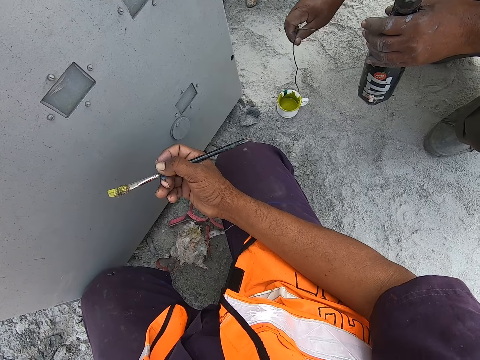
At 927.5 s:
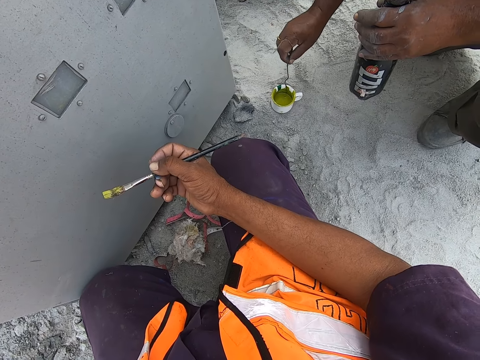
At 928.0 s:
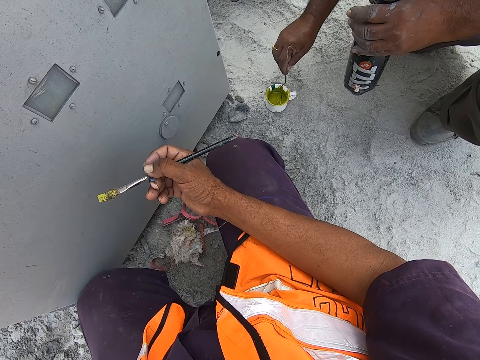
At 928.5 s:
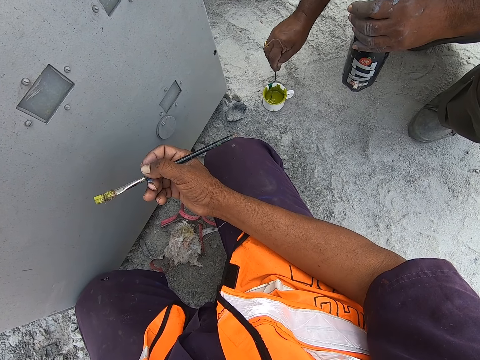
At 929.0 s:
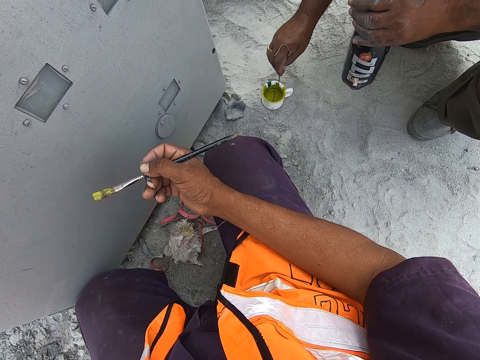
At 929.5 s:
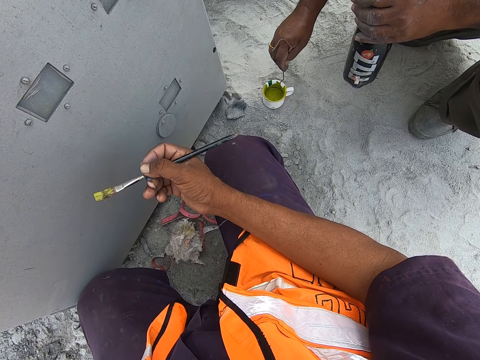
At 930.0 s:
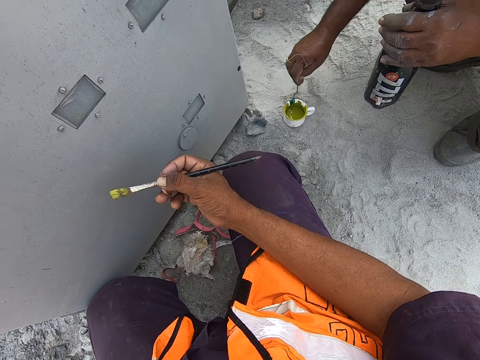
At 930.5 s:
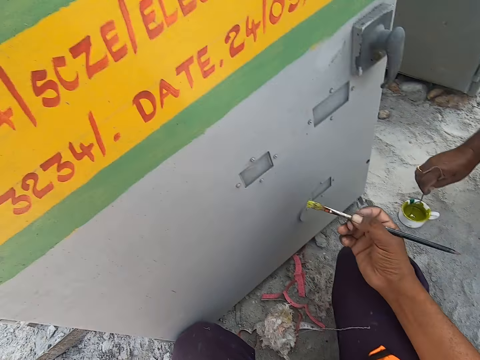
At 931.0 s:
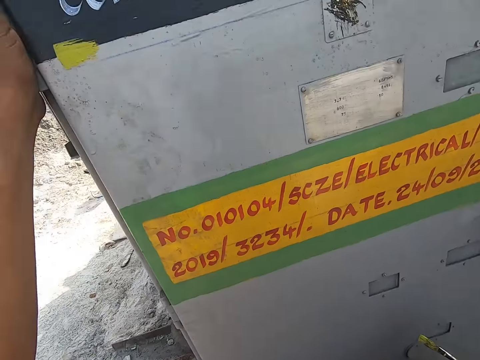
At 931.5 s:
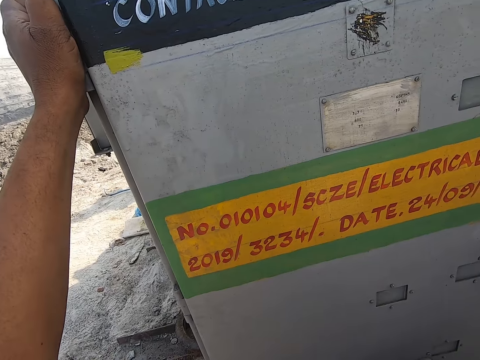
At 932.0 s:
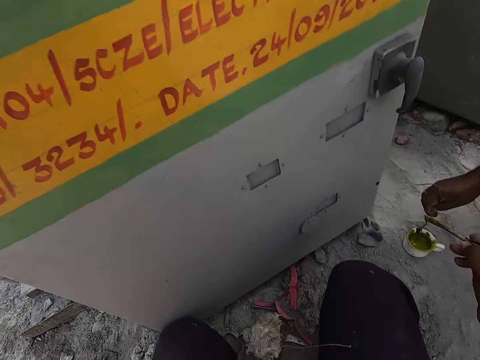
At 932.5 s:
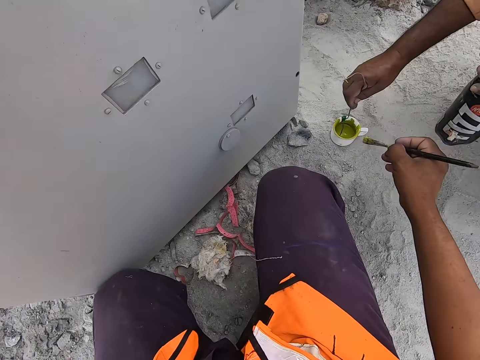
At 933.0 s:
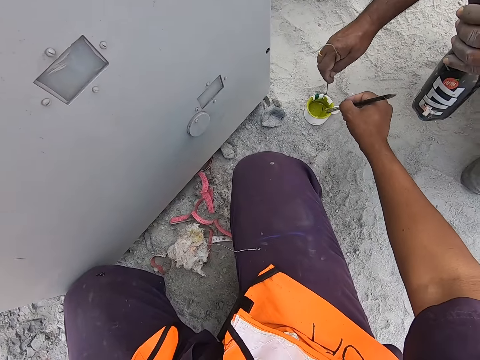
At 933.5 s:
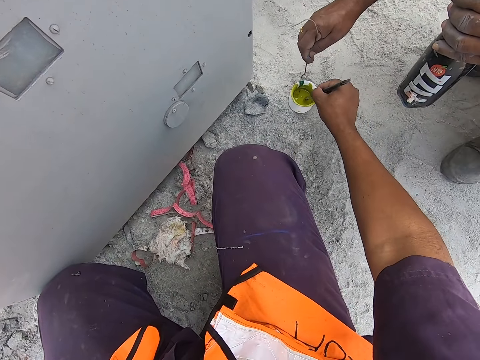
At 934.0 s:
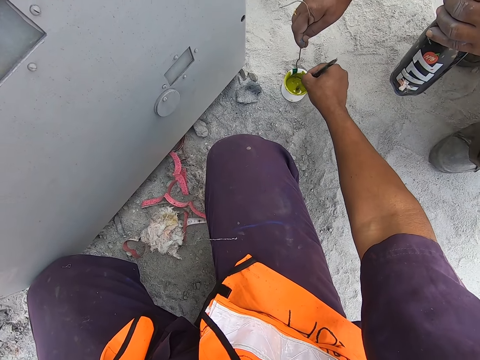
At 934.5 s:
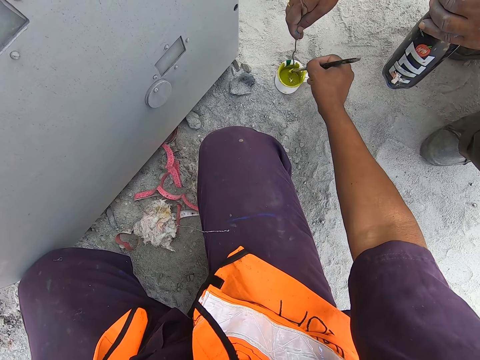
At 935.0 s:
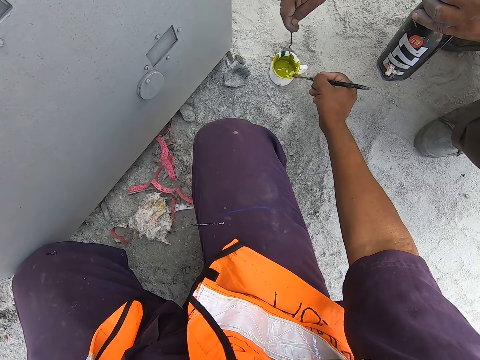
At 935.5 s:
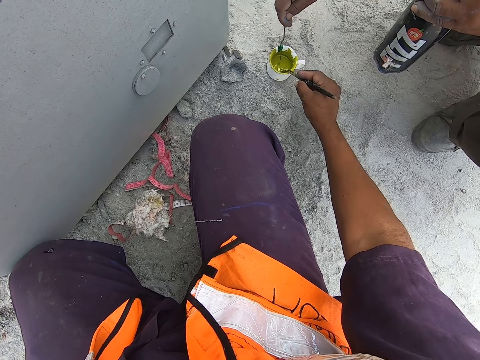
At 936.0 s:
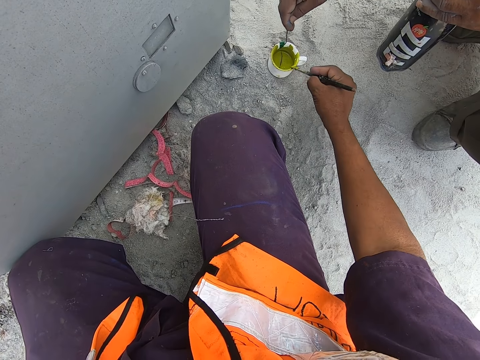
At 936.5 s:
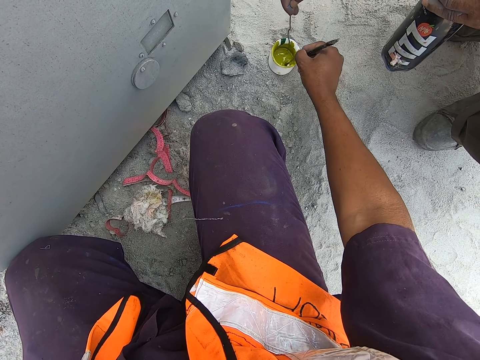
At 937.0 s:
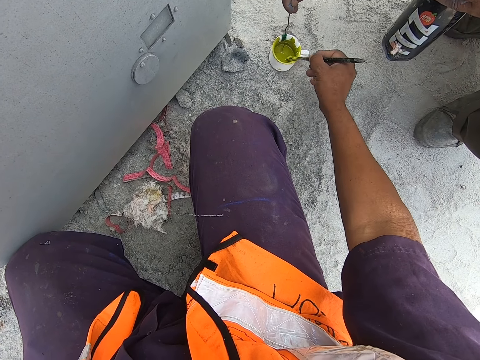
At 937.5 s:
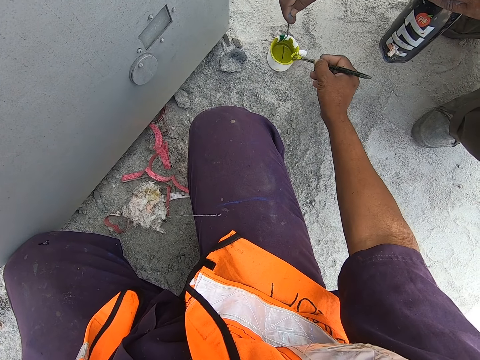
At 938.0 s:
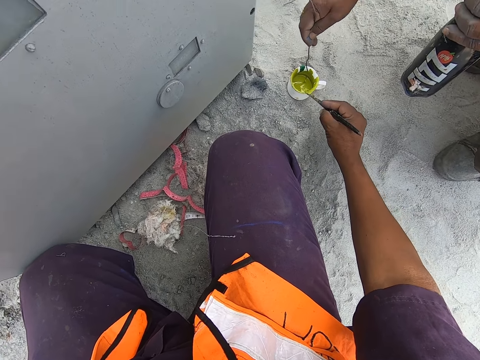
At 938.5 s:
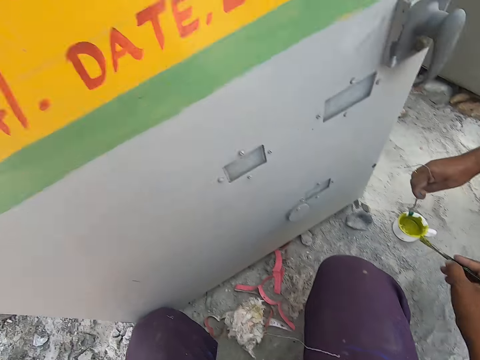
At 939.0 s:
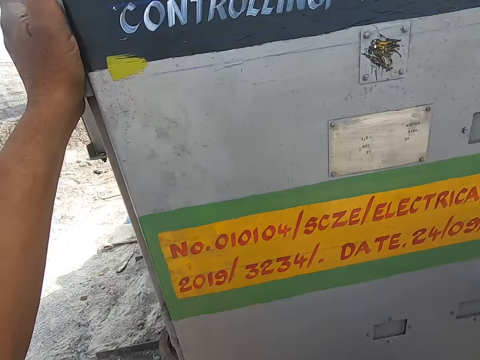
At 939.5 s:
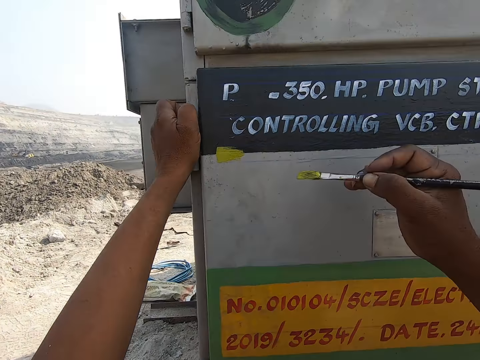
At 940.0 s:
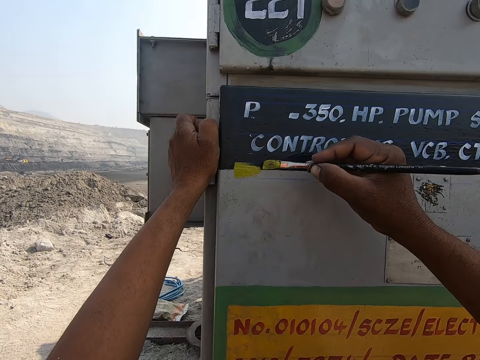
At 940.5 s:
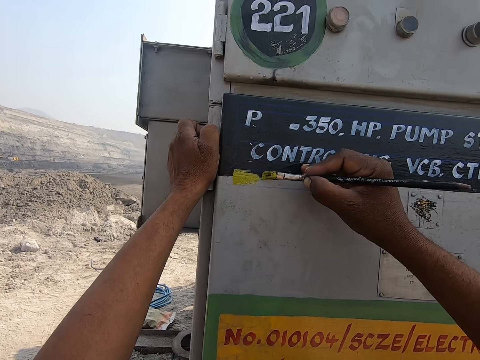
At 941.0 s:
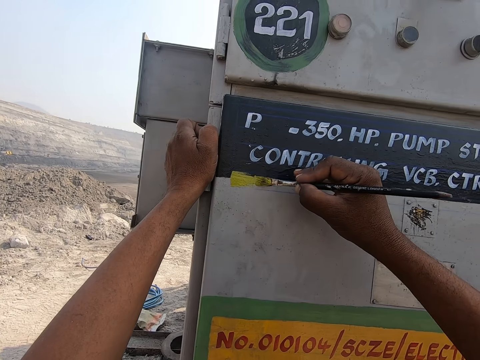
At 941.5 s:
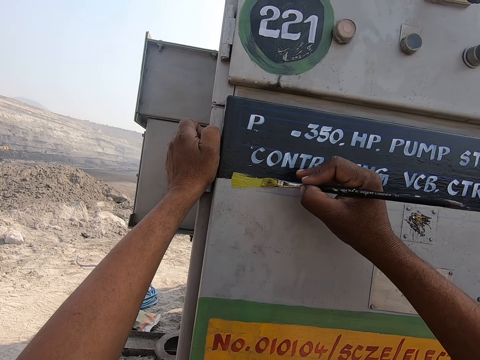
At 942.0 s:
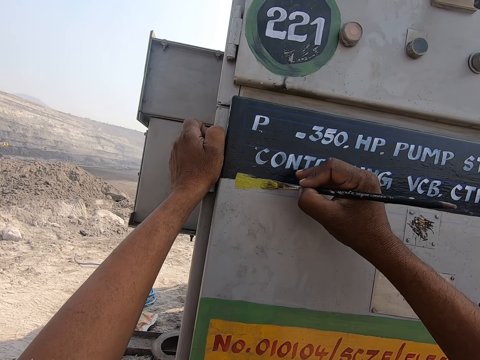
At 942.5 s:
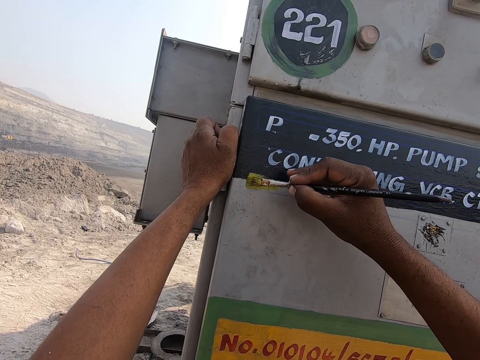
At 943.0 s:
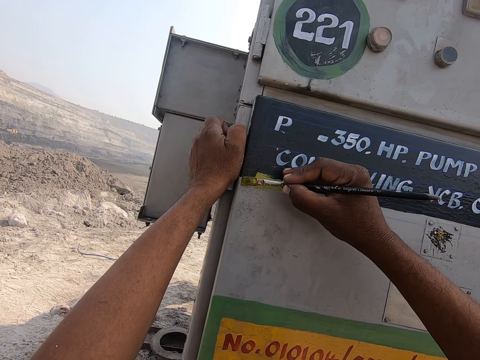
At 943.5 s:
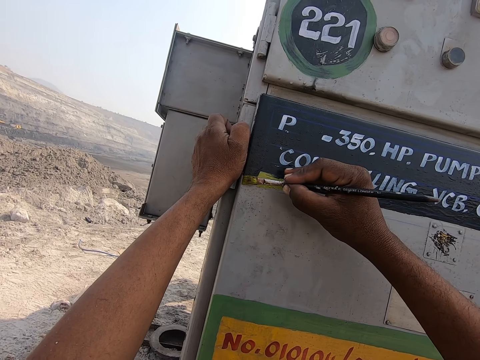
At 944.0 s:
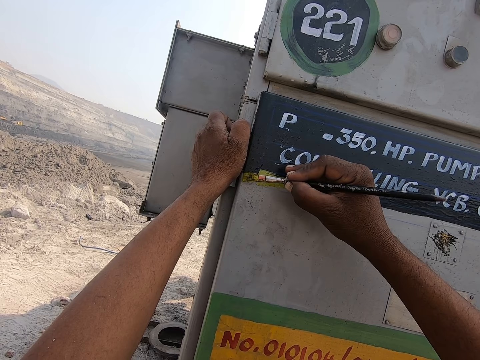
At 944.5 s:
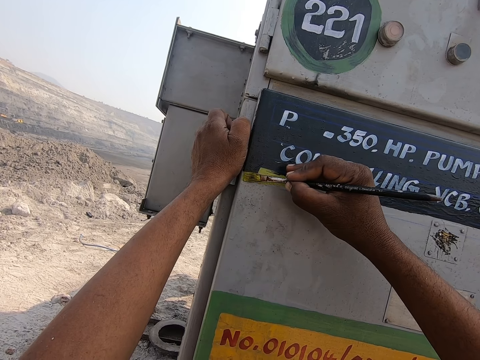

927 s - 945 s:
A man stirs the paint. The camera wearer looks on the board. They dip the paintbrush in the paint. They paint the board with the paintbrush.

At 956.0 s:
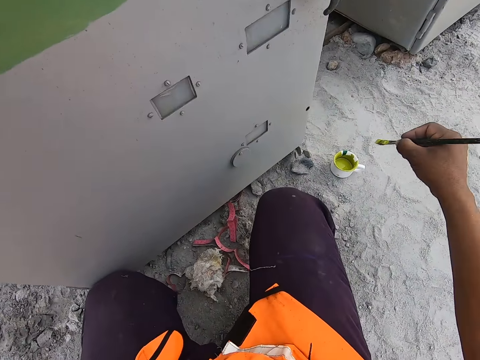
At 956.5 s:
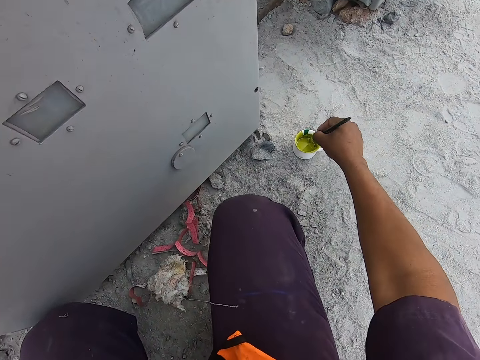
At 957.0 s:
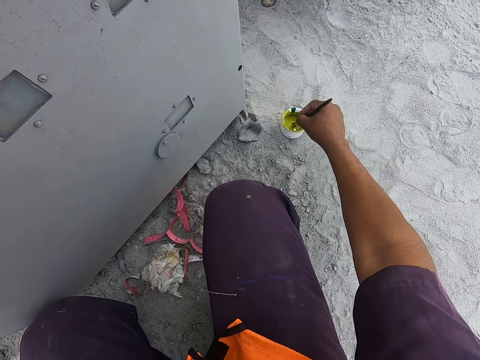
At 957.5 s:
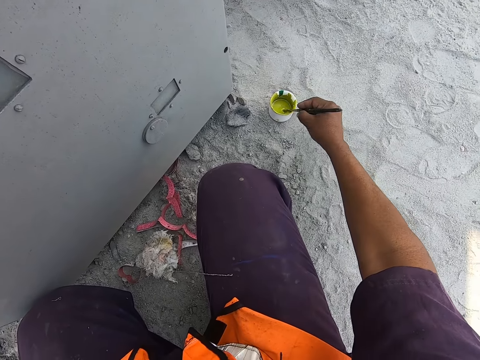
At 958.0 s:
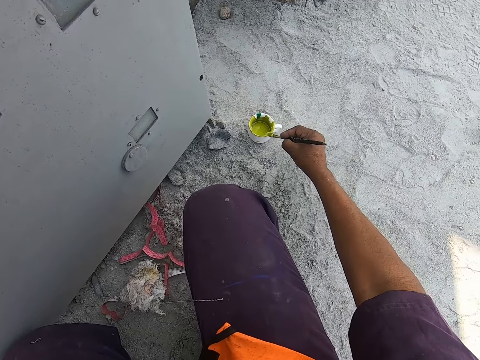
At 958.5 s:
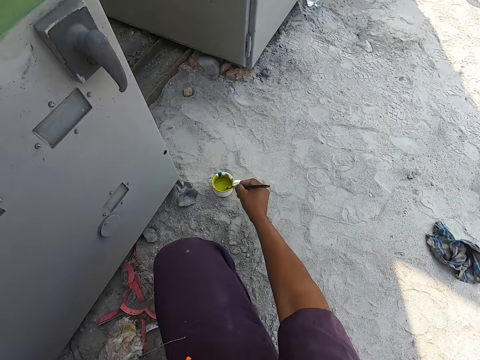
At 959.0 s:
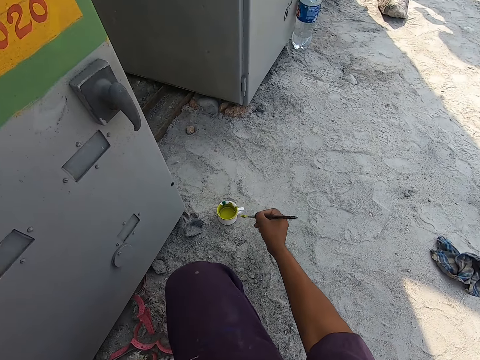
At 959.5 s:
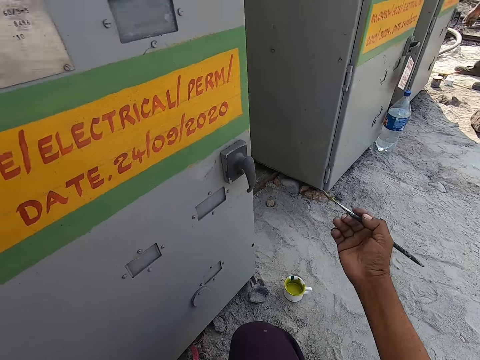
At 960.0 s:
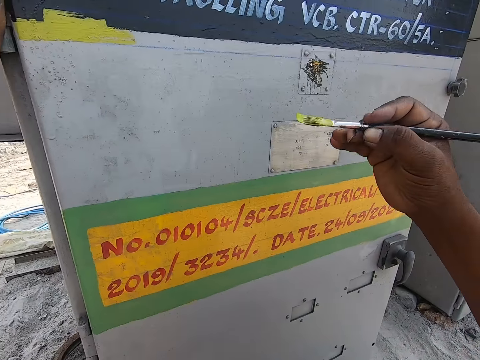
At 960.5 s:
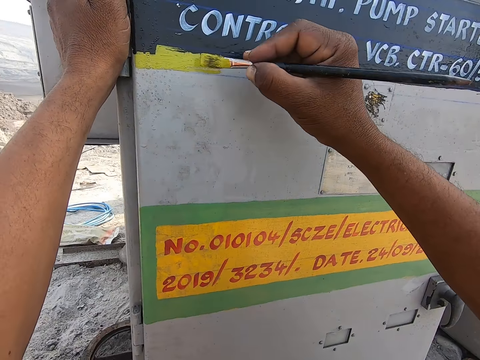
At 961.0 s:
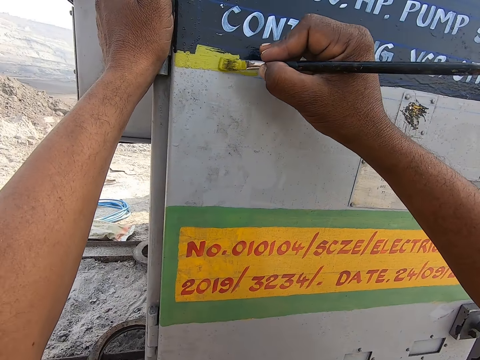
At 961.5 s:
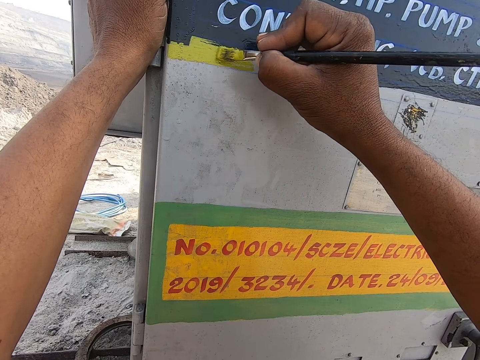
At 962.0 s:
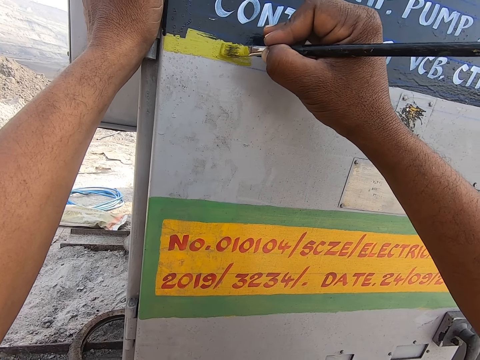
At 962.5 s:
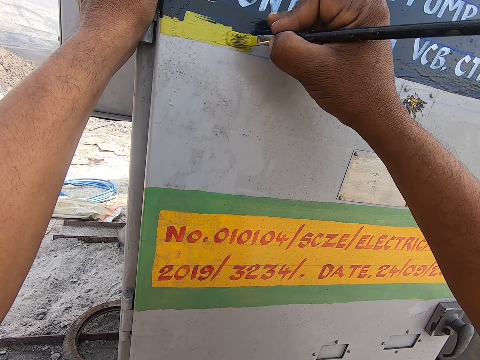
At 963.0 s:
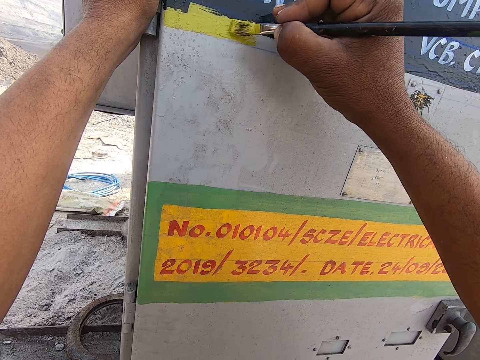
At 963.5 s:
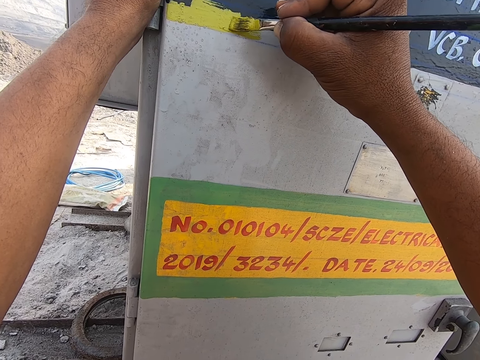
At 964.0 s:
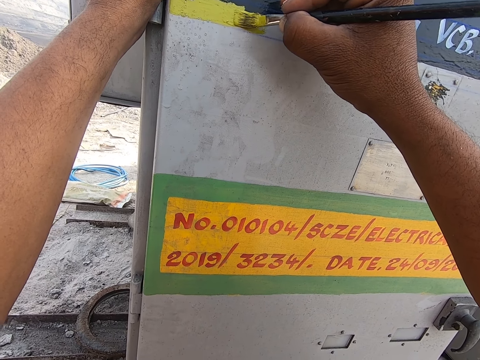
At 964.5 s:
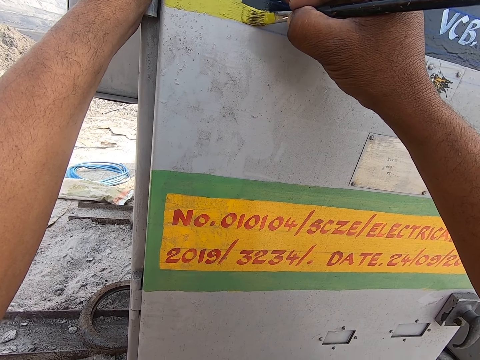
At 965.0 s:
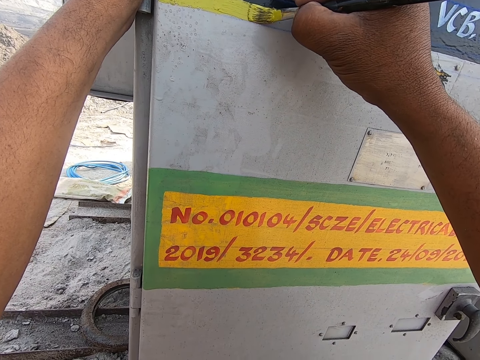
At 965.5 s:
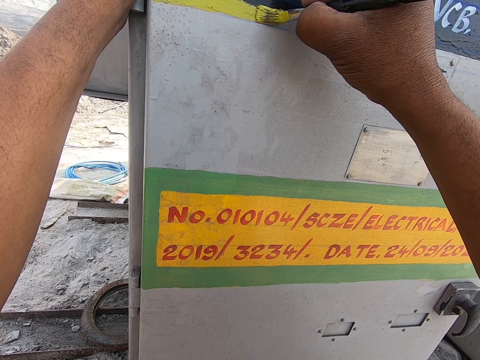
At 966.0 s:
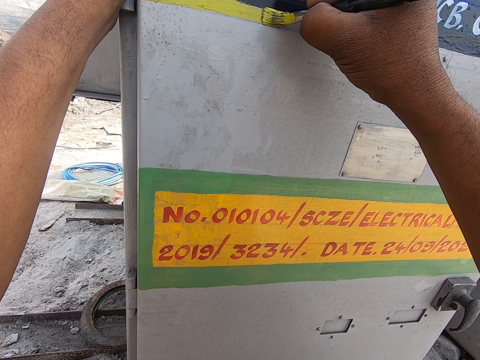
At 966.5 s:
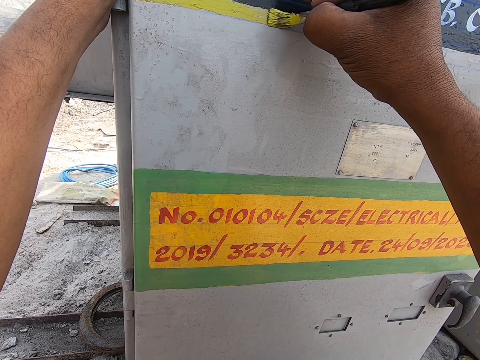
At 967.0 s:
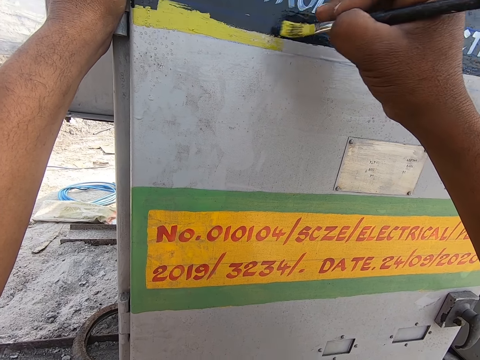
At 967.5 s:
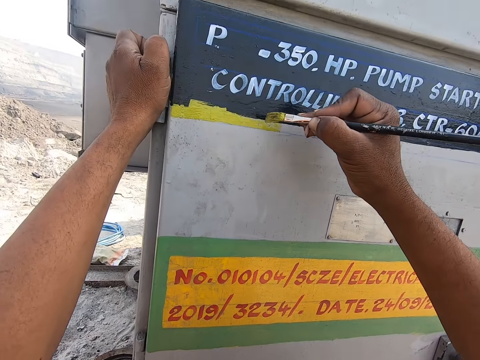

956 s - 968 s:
The camera wearer dips the paintbrush in the paint. They paint the board with the paintbrush.
